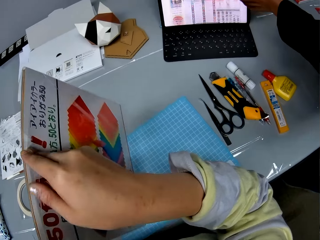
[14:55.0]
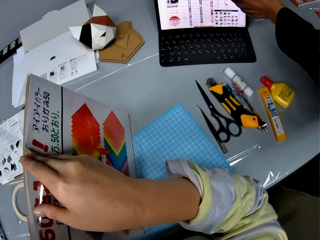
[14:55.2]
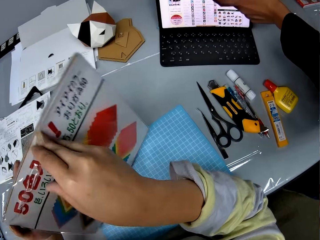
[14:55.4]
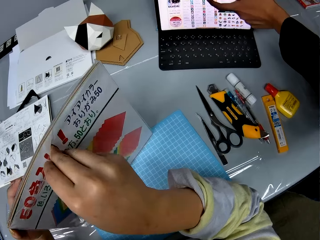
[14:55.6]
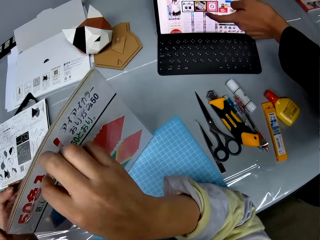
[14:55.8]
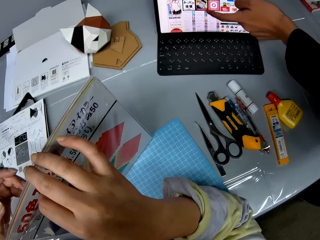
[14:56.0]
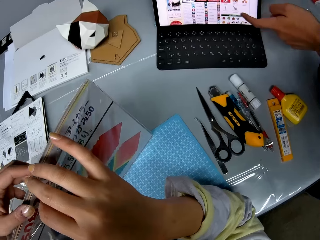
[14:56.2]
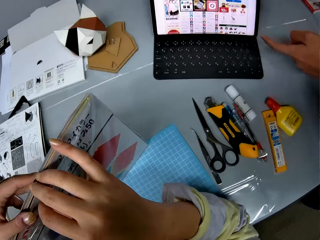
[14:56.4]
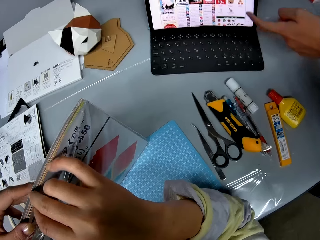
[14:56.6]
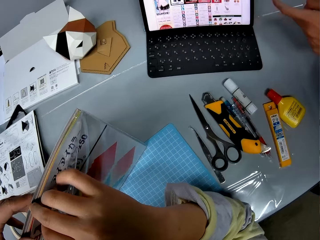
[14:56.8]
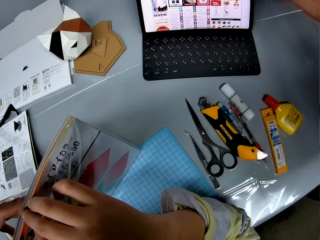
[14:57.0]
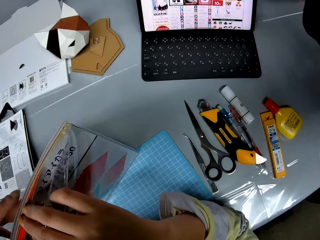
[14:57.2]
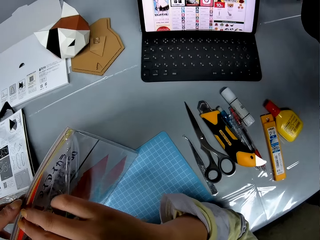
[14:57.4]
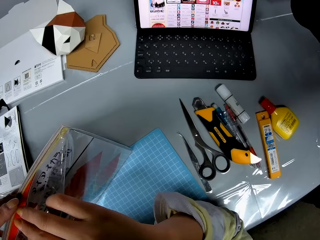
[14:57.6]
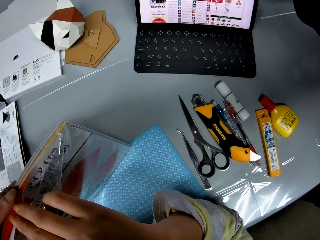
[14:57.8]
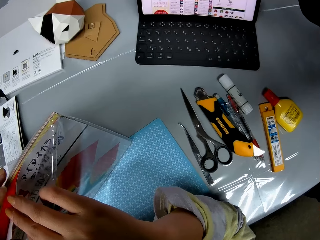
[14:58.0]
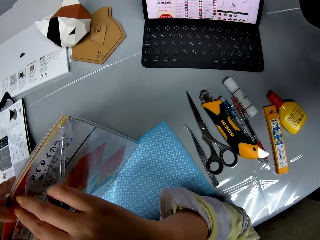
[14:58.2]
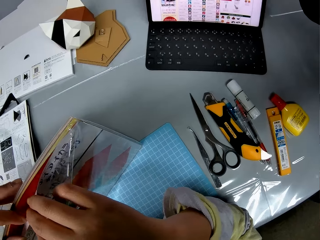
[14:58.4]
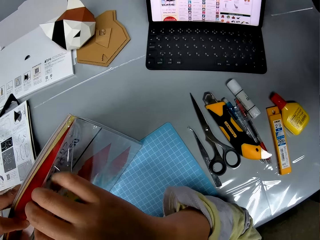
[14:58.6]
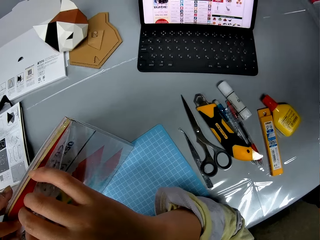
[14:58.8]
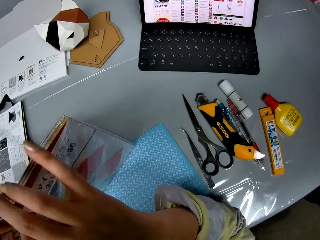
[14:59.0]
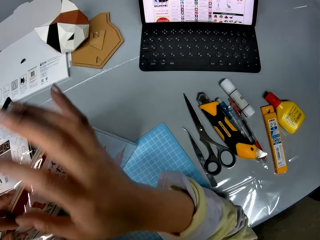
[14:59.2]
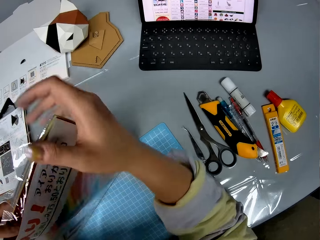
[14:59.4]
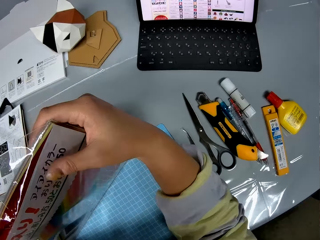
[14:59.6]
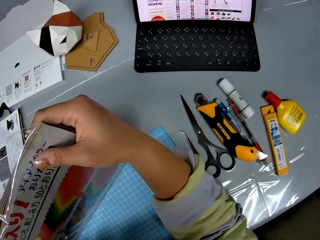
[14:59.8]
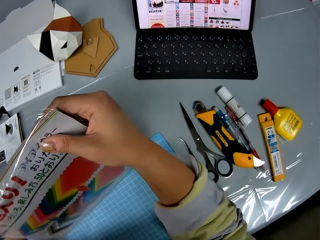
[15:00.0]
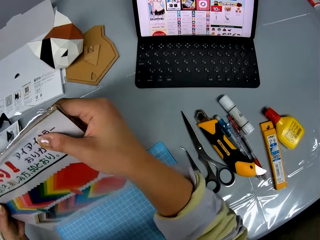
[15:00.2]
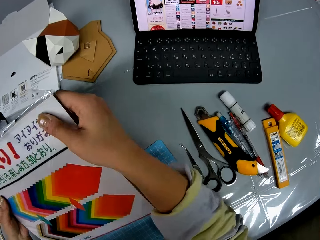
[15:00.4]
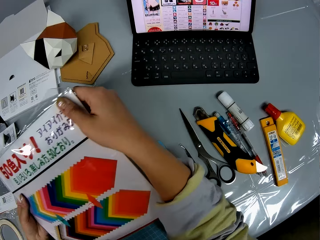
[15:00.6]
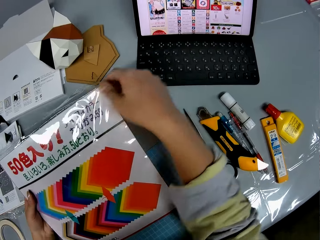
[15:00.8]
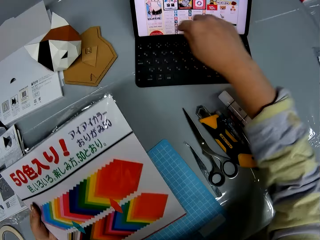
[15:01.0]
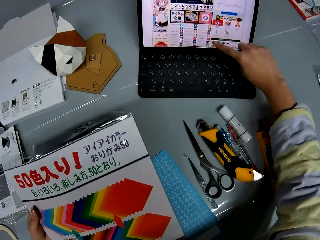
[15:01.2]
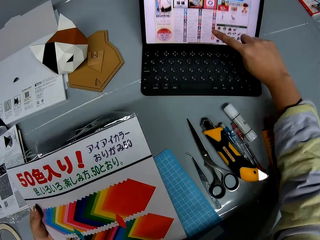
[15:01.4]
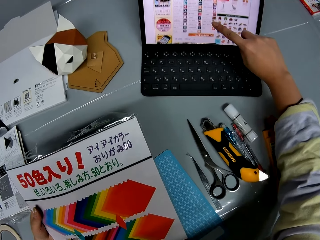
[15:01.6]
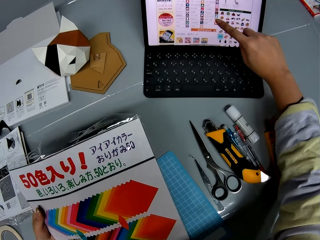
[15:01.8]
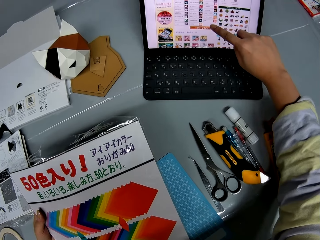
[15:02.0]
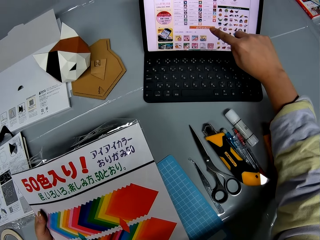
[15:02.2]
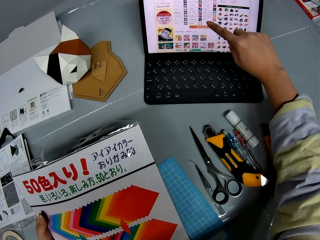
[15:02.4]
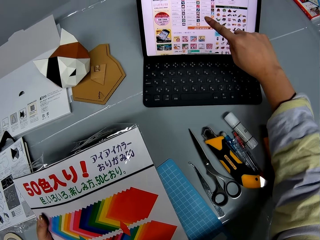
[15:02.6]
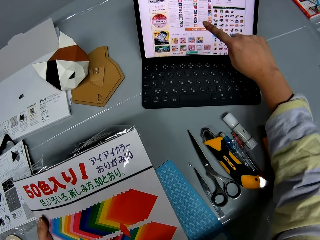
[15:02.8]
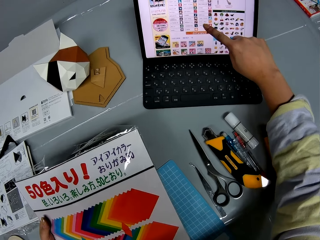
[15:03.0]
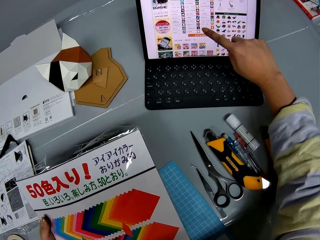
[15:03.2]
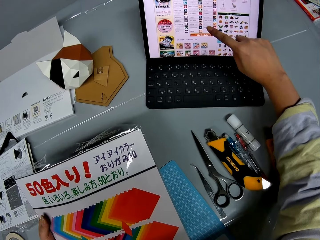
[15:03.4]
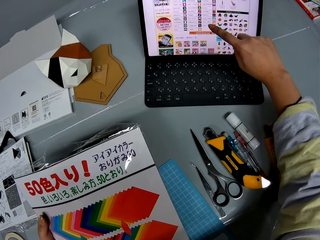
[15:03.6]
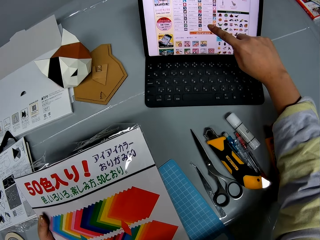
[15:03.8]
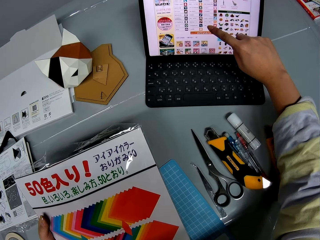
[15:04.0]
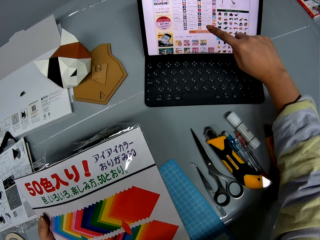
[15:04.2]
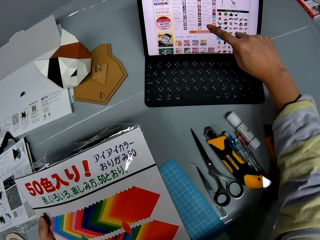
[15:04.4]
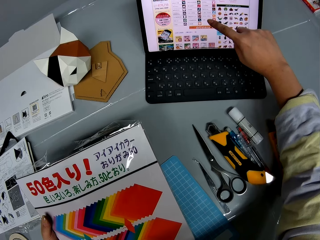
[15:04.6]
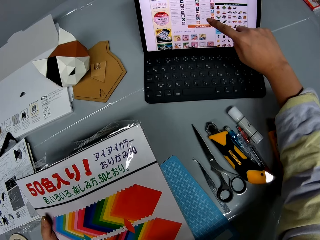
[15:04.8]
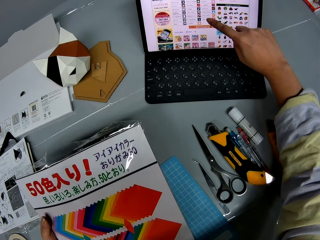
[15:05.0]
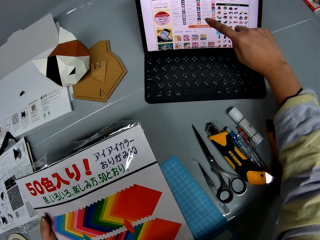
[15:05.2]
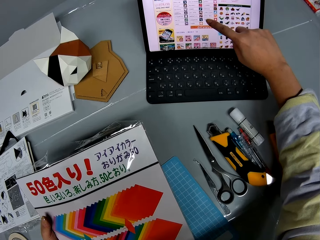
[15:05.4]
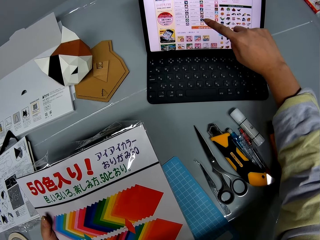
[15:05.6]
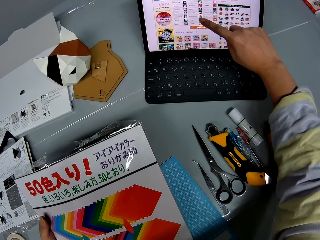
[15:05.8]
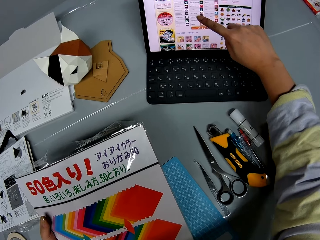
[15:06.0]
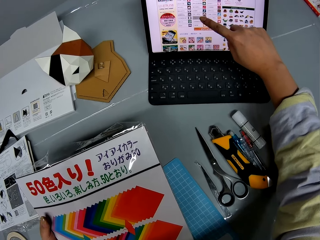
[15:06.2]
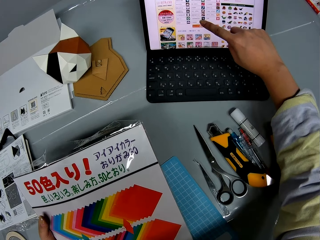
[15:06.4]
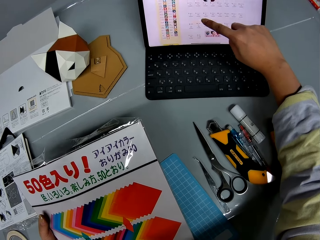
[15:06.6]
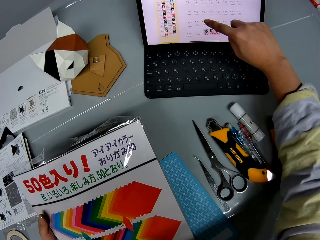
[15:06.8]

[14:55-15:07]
A man operates the laptop. The camera wearer passes the papers to the left hand. She holds the pack of craft papers in her left hand. She operates the laptop on the table with her right hand. The man converses with the camera wearer.

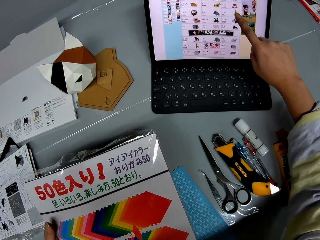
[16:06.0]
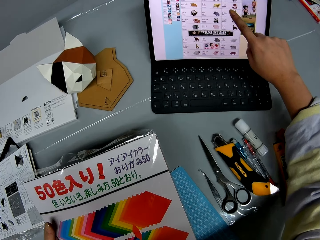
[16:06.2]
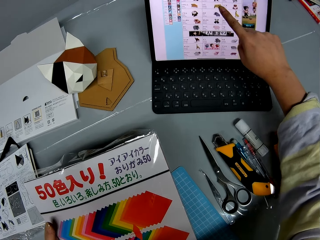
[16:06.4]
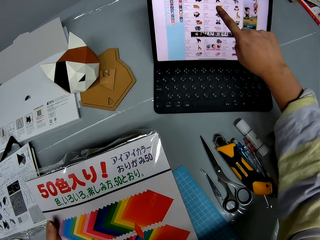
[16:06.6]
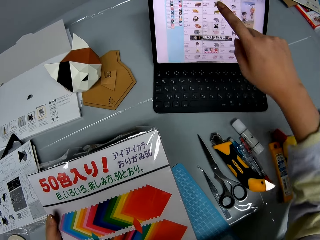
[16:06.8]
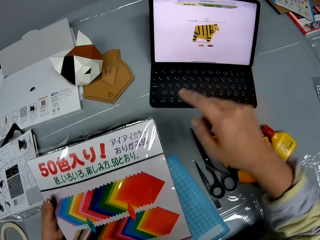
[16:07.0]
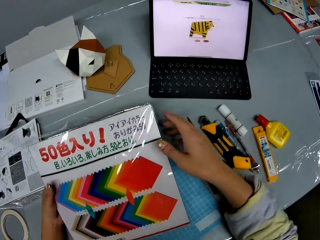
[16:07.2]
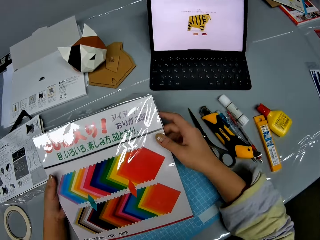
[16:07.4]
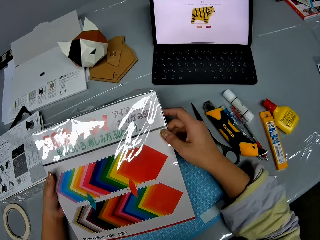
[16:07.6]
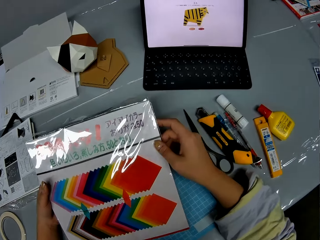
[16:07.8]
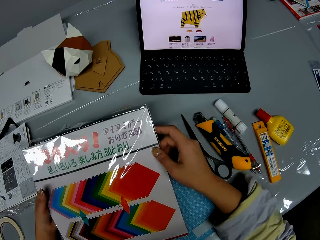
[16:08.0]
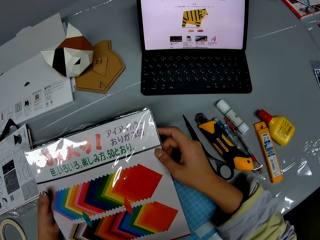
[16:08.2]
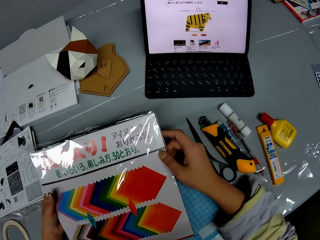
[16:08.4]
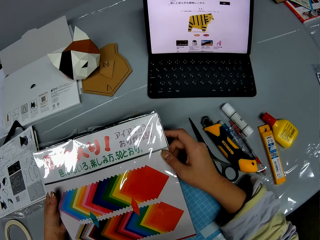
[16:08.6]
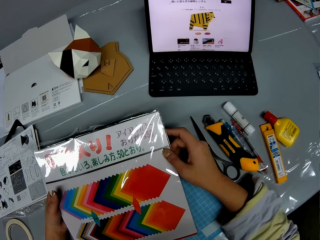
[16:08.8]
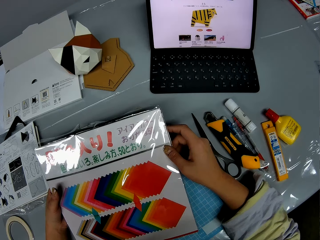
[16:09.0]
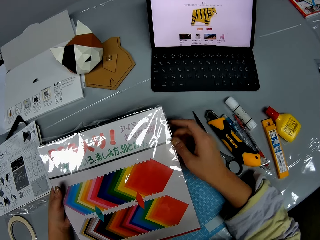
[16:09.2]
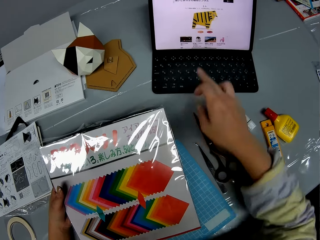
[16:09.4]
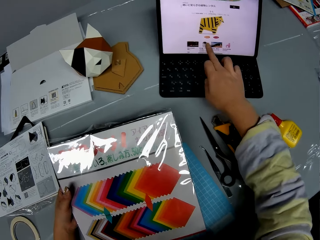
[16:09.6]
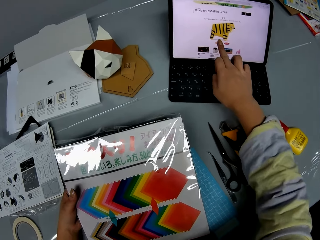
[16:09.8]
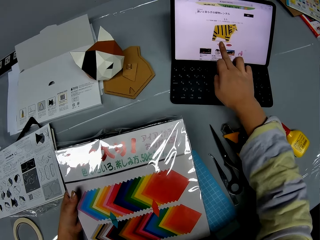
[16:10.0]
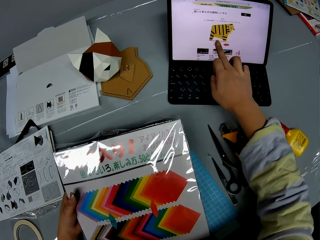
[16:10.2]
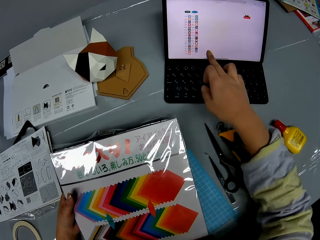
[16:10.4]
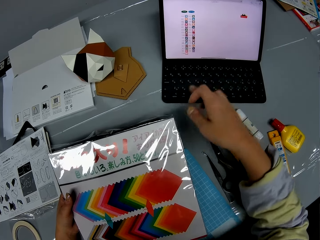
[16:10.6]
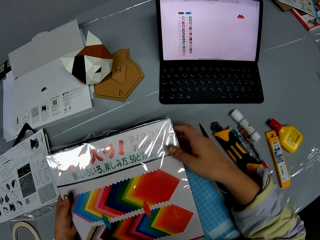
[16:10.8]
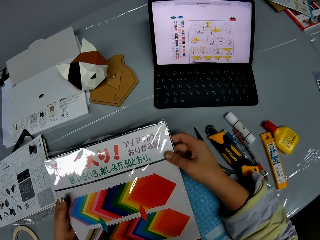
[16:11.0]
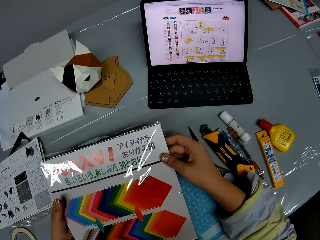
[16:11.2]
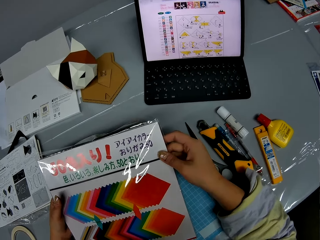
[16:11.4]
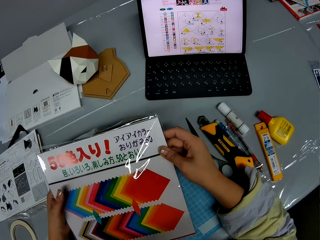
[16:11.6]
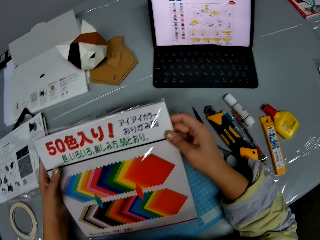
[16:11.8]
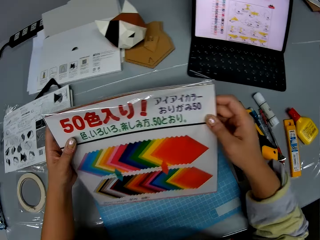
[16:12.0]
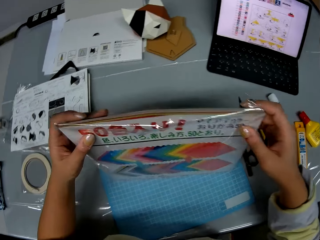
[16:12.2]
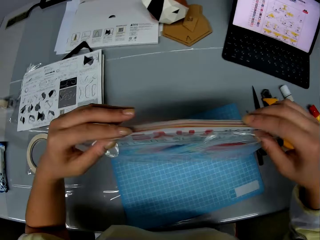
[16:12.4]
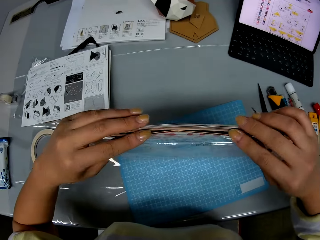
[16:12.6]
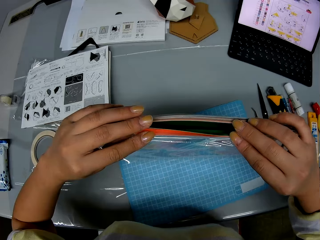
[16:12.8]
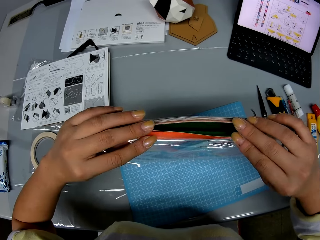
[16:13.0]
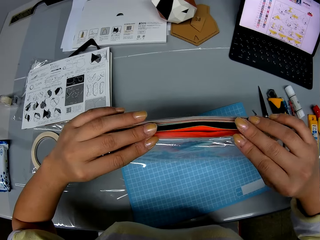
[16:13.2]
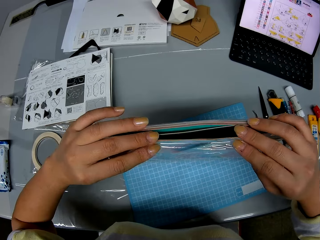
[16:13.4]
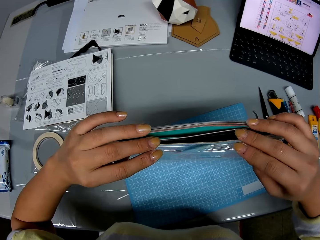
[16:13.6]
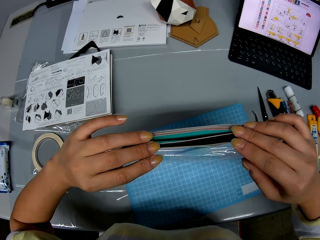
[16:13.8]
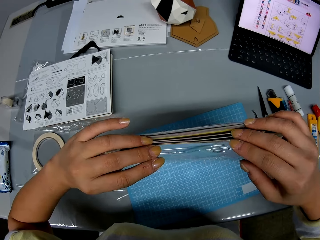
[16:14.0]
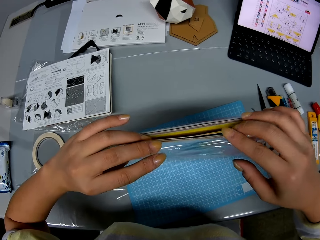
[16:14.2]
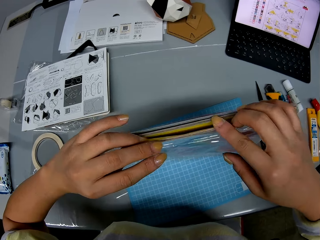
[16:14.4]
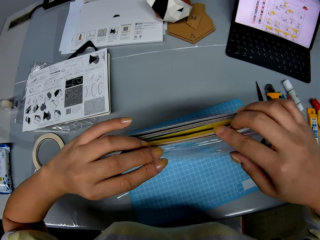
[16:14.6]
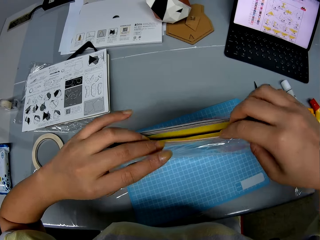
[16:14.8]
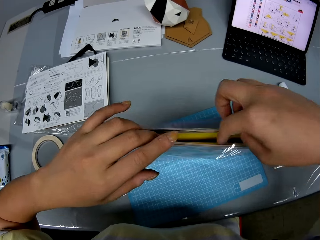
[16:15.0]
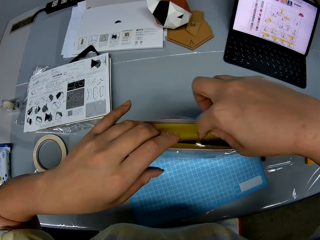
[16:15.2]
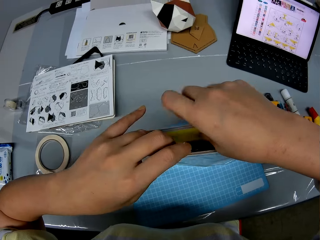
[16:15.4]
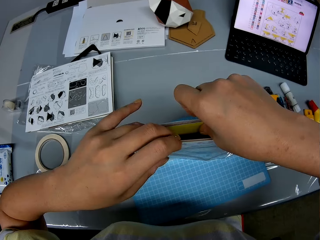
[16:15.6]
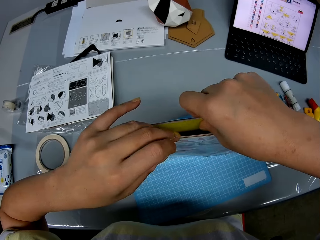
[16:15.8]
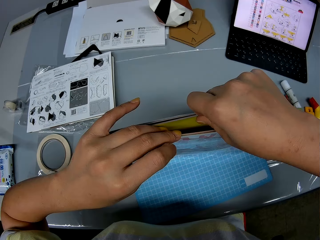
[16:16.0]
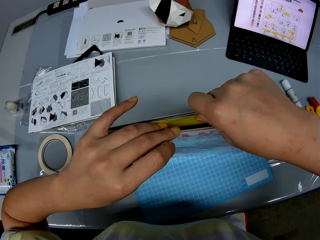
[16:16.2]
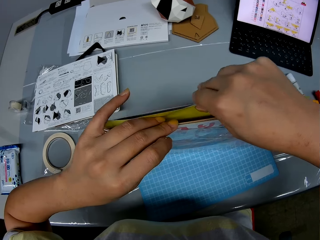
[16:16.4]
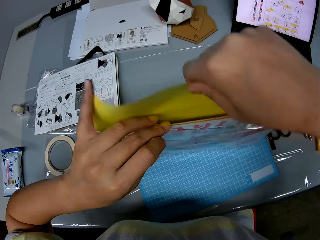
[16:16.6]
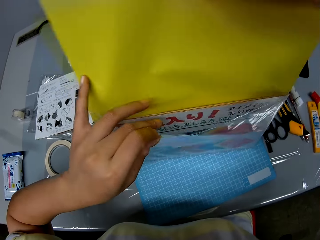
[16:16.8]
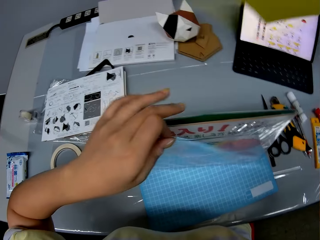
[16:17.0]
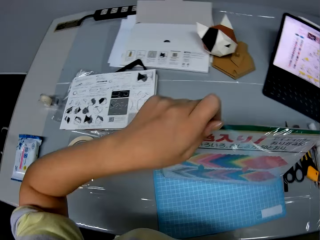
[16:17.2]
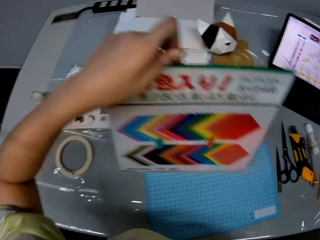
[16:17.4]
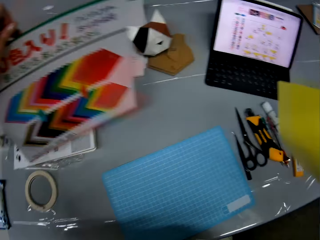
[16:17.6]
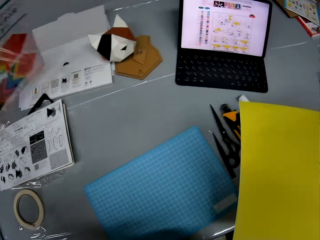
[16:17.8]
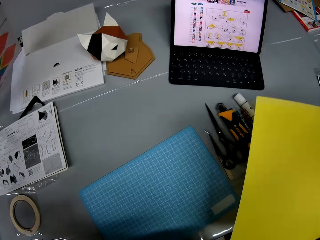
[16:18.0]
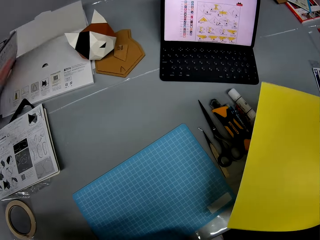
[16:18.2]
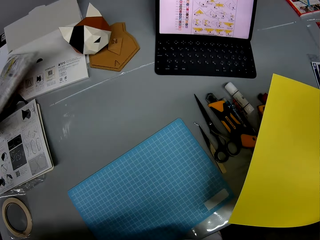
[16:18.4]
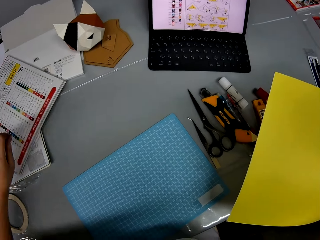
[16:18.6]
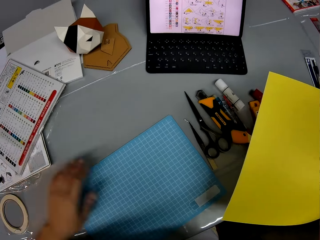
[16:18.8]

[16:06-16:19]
The camera wearer holds the pack of craft papers with both hands. She touches the papers. She looks at the laptop. She operates the laptop on the table with her right hand. She holds the pack of craft papers with both hands. She touches the papers. She turns the papers. She lifts up the pack of craft papers. She checks the craft papers in the pack. She removes a craft paper from the pack. She lifts up the pack of craft papers from the table. She drops the pack of craft papers on the table.
